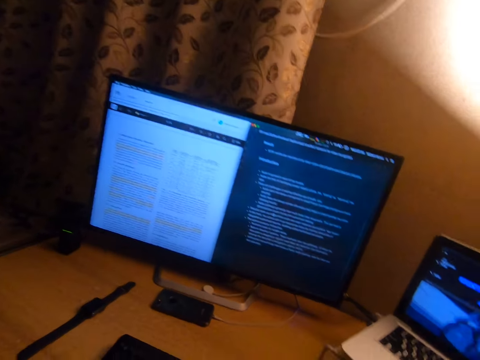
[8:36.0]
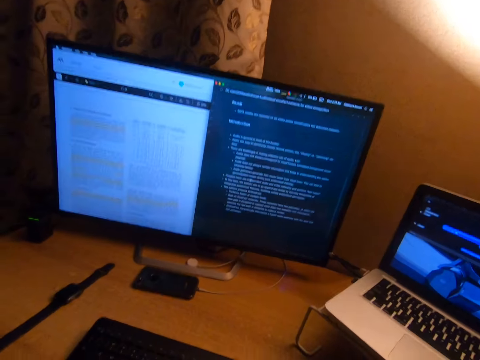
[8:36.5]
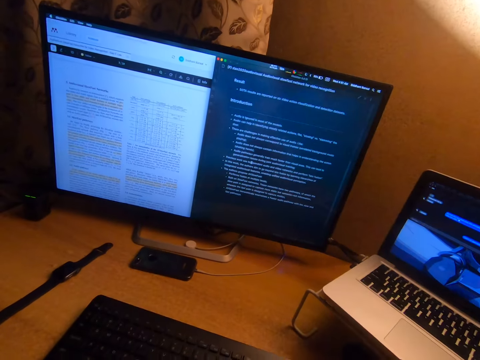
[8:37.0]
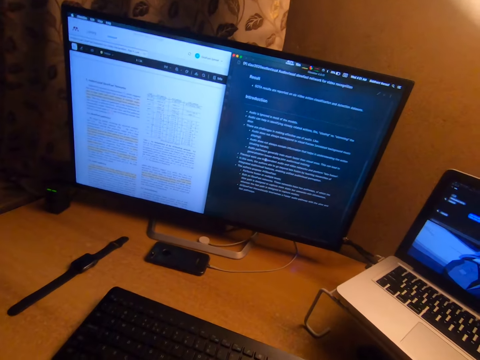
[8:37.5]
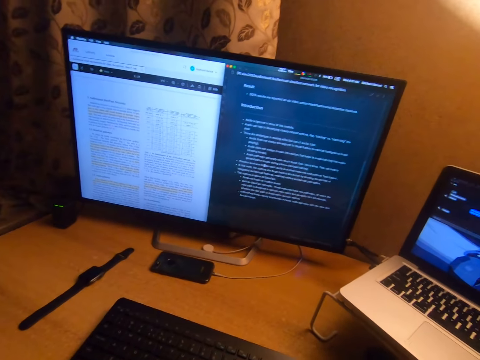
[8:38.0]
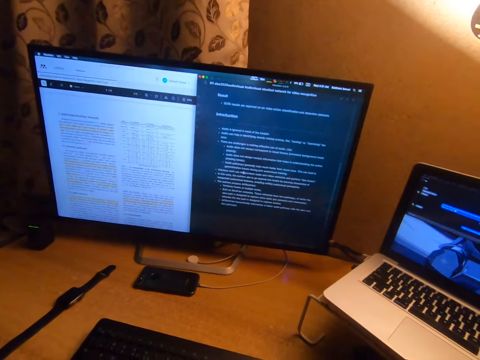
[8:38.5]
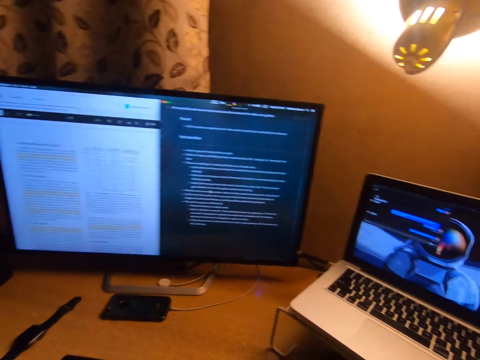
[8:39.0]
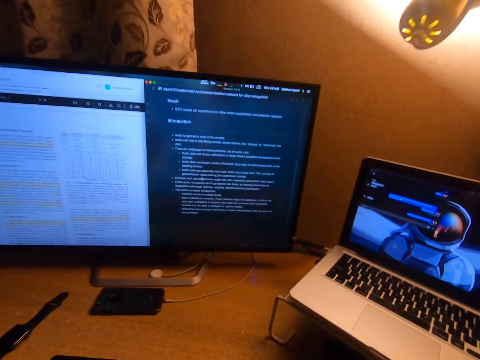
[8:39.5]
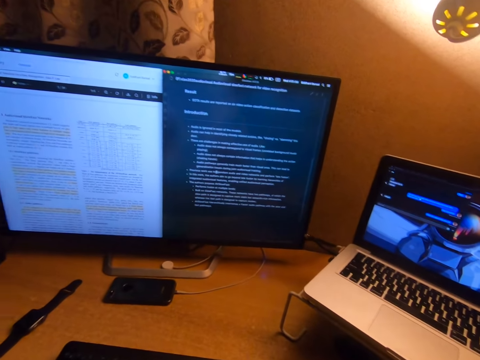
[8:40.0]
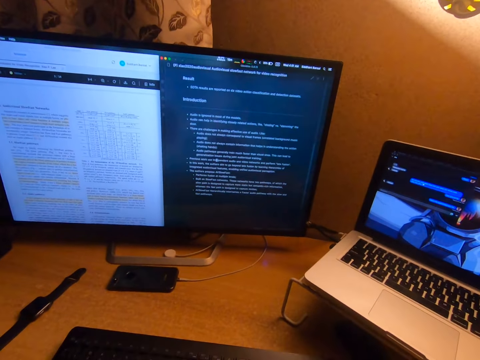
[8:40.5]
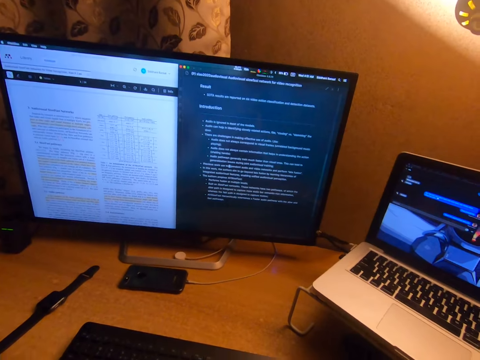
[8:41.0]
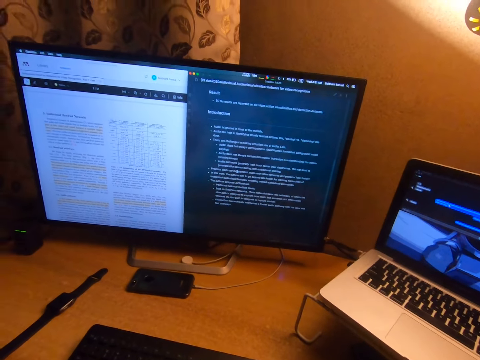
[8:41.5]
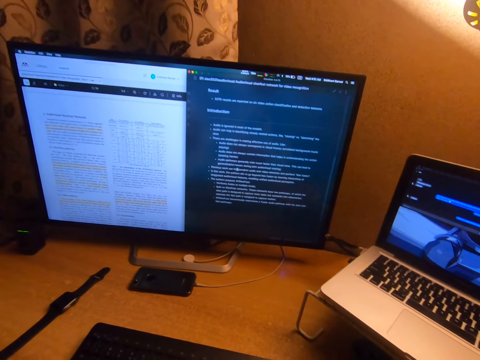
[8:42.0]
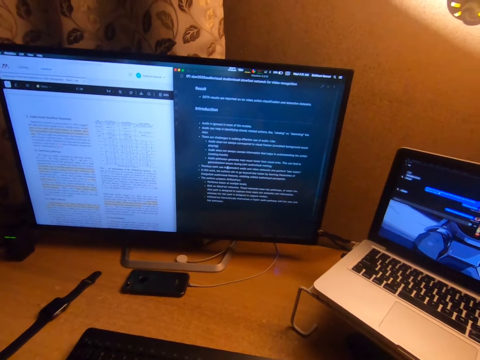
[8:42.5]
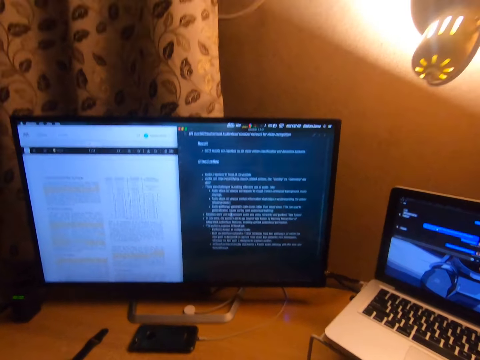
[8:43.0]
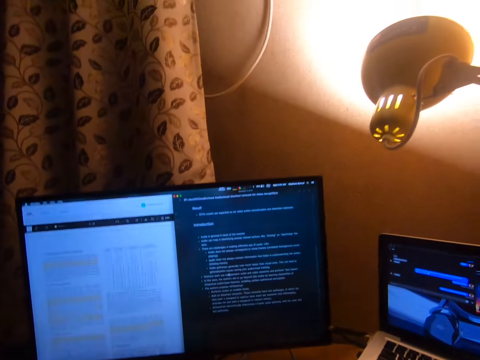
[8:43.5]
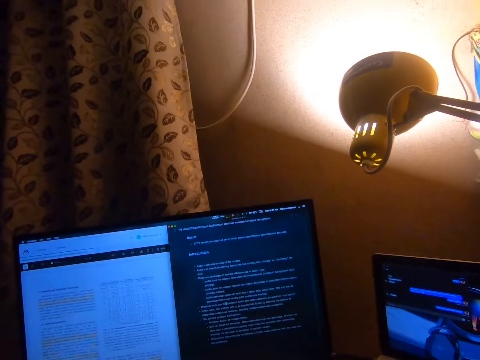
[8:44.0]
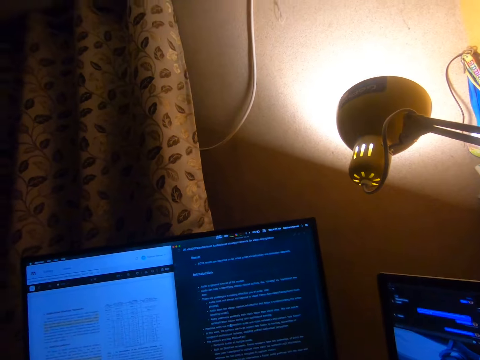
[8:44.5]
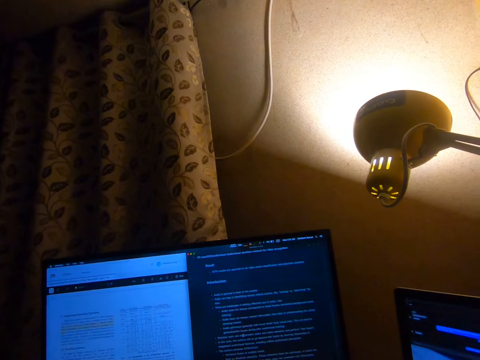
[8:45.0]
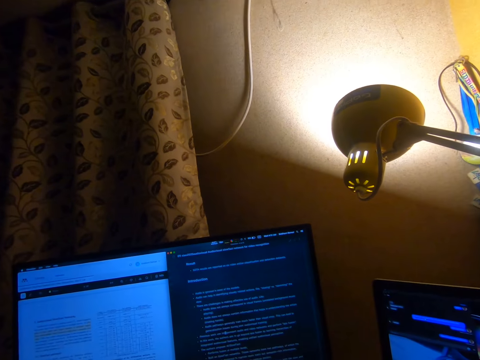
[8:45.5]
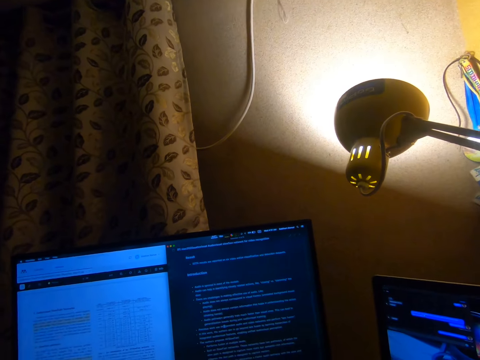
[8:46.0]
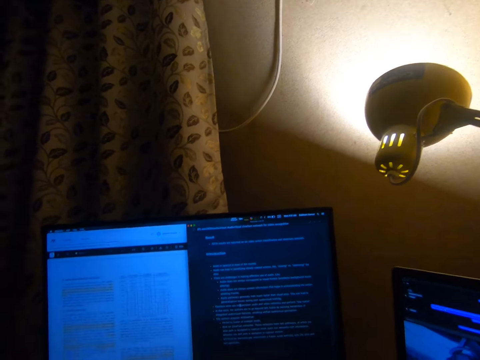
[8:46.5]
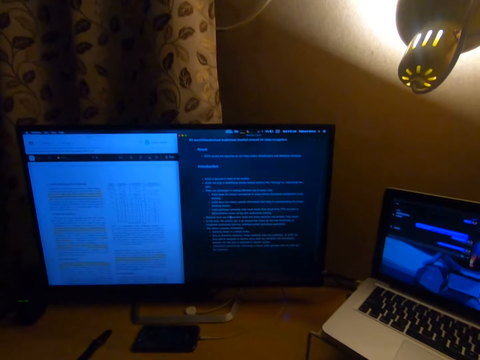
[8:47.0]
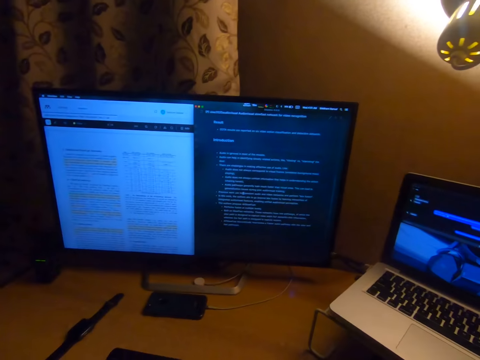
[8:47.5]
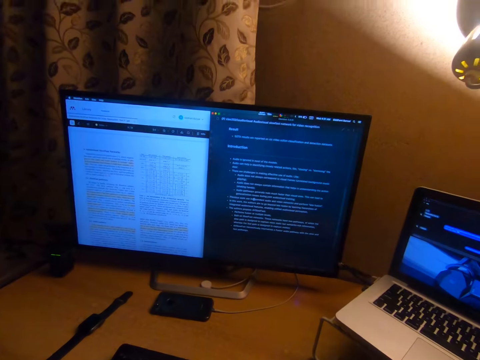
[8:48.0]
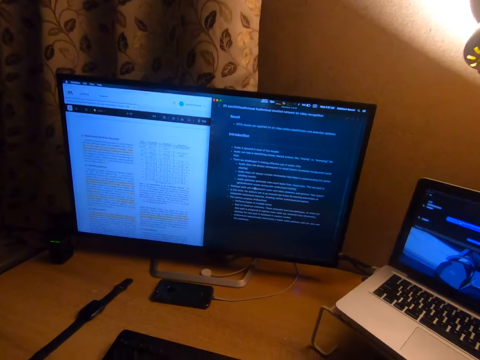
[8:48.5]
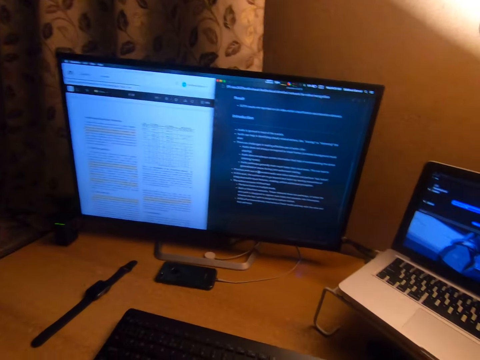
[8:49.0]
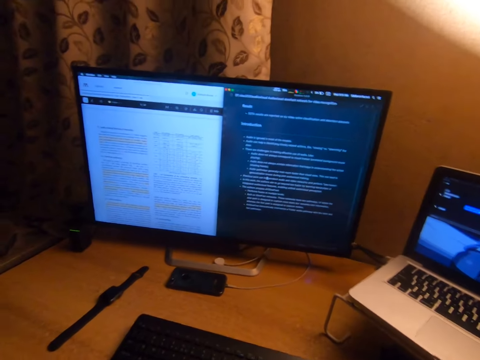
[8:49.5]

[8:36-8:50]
The camera wearer looks at the screen.

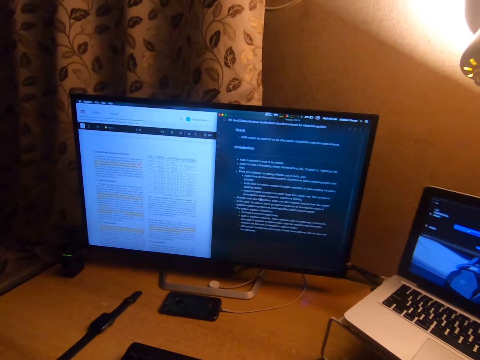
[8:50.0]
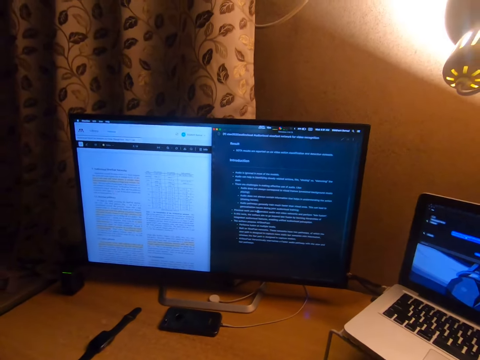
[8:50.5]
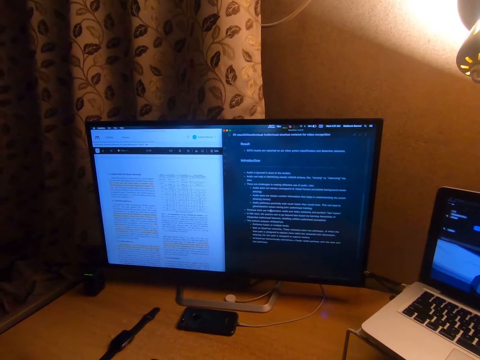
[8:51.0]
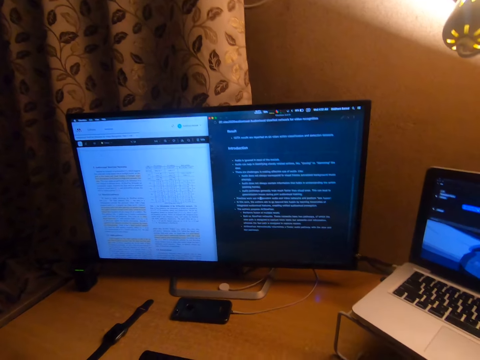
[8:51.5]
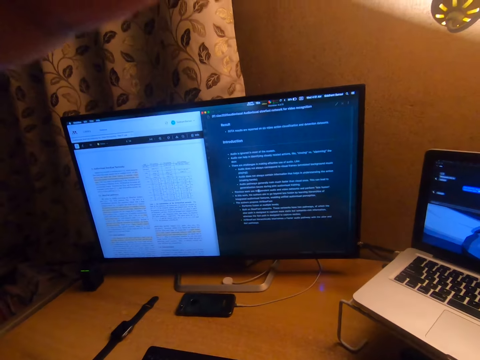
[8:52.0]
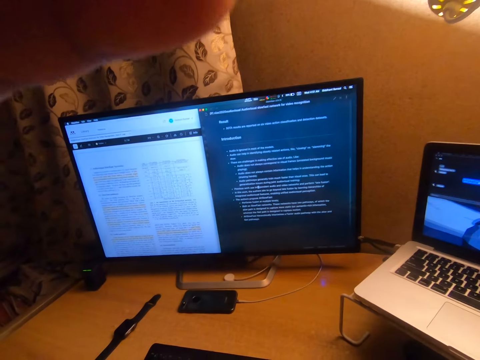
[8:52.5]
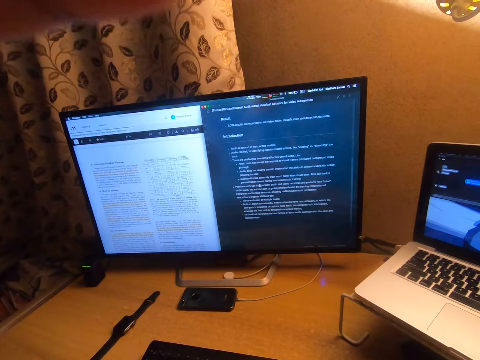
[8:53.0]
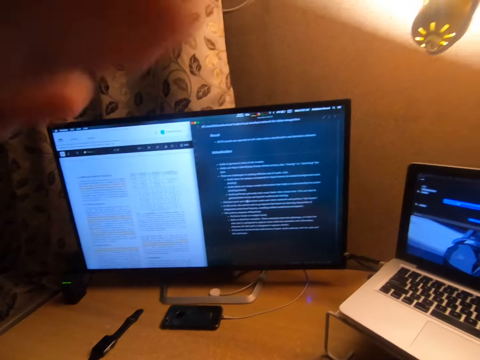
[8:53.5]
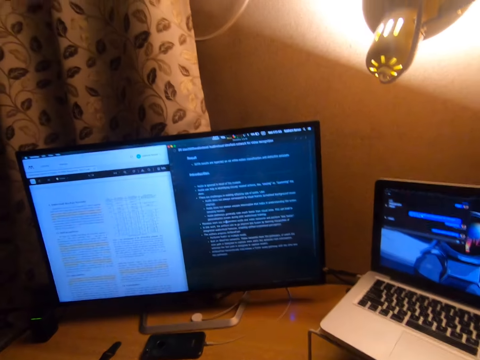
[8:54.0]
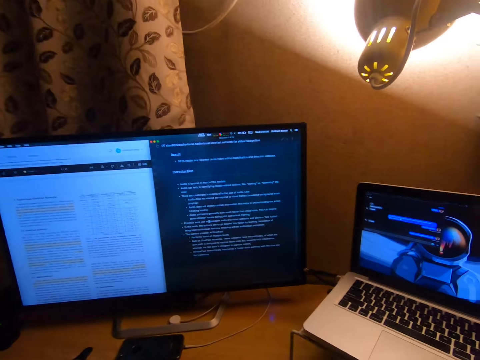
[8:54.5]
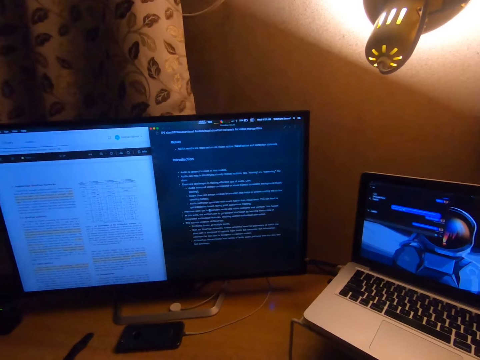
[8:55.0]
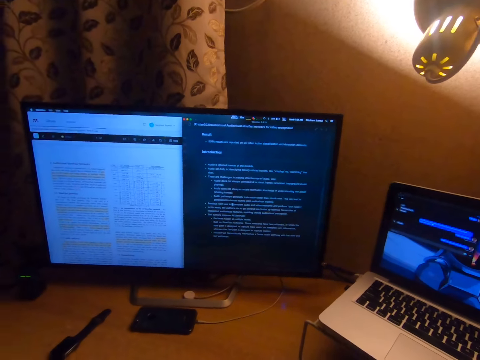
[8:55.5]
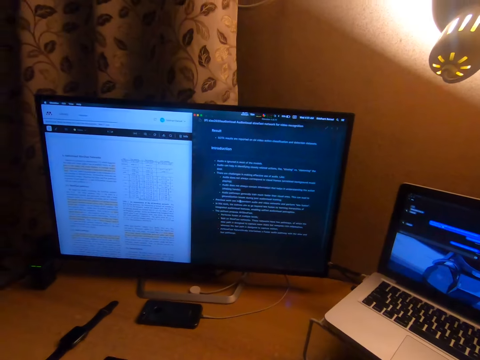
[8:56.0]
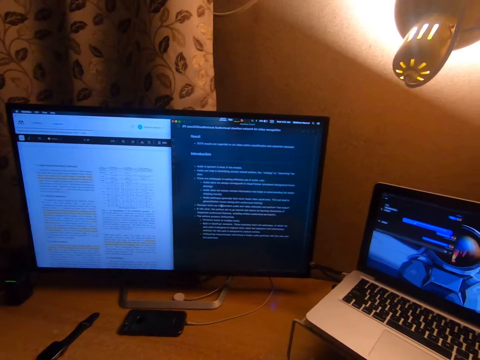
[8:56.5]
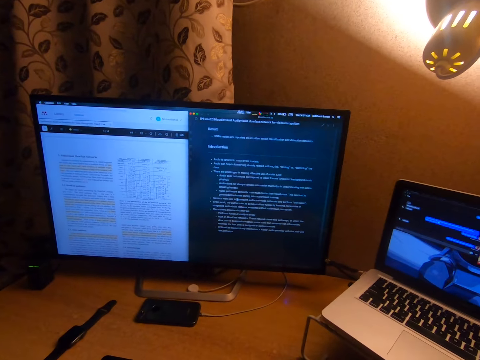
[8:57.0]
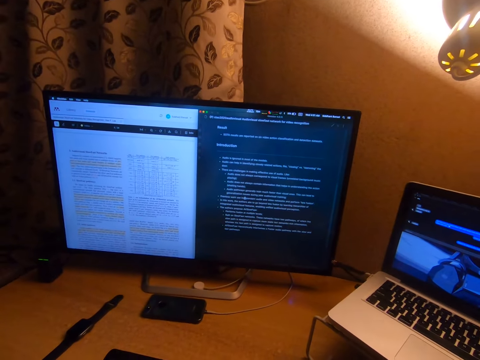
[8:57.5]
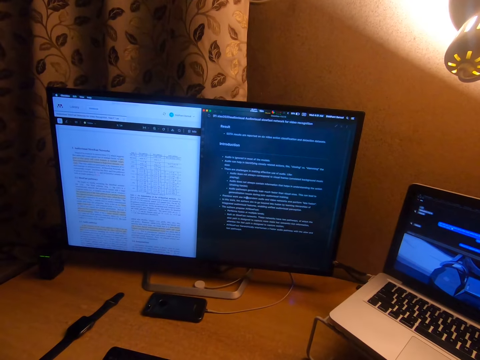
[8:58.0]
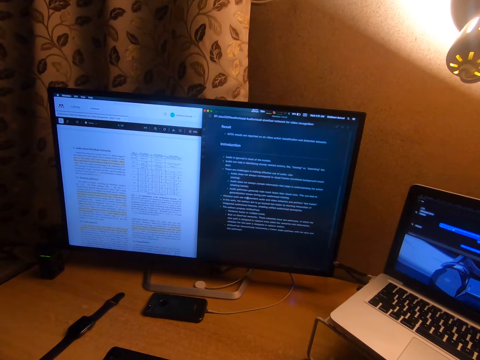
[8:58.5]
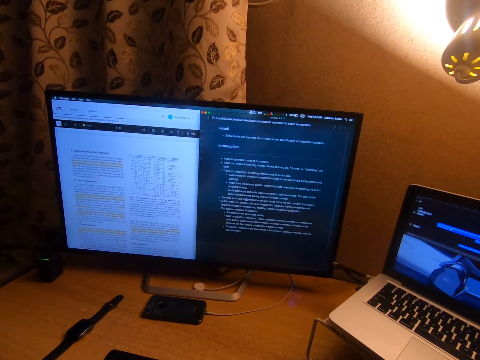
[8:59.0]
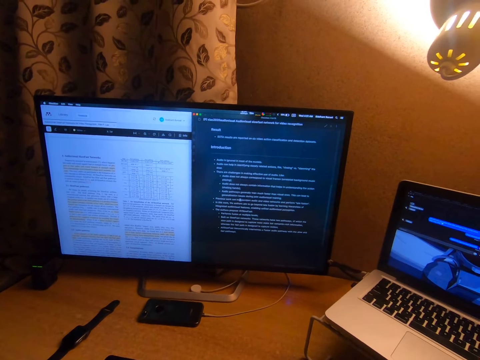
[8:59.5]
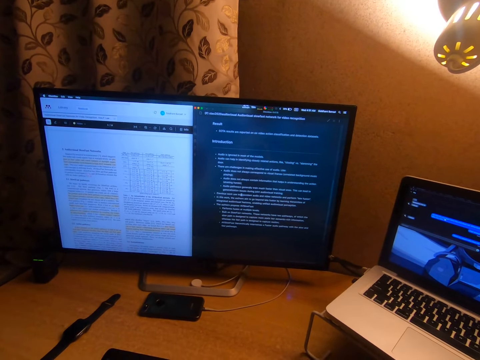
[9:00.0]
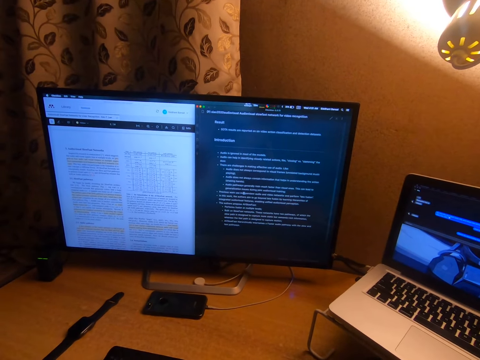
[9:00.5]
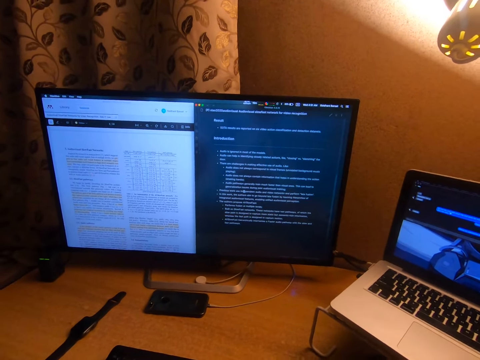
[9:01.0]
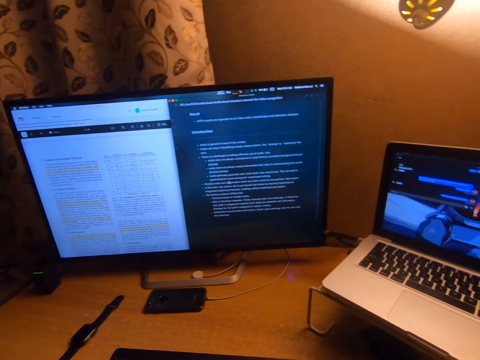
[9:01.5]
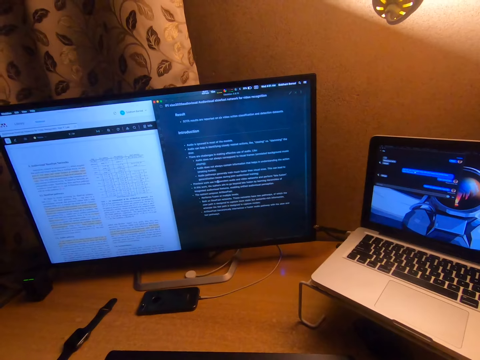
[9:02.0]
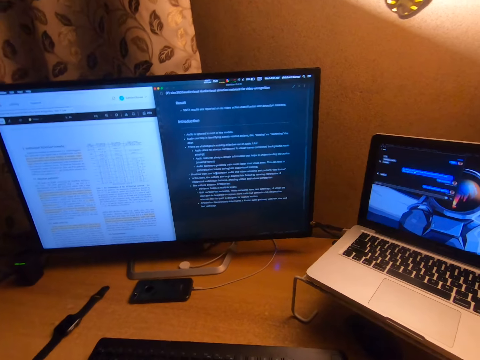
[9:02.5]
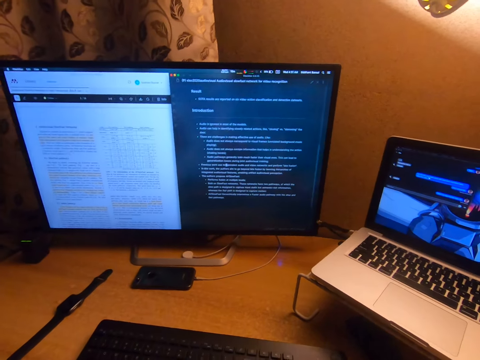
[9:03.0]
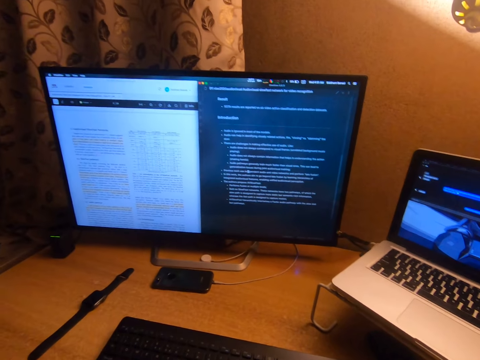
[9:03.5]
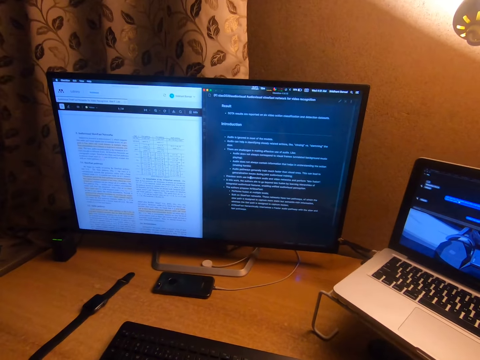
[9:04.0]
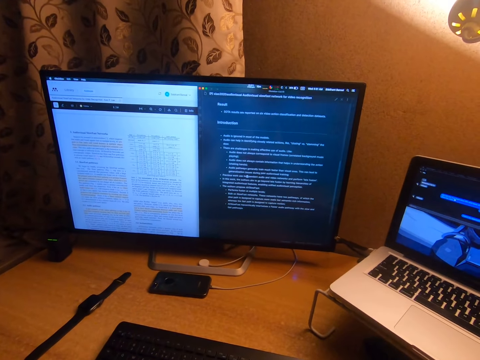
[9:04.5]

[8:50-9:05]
The camera wearer touches the camera. They look at the computer.
